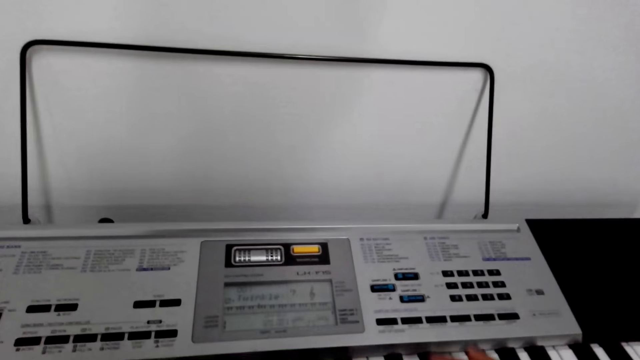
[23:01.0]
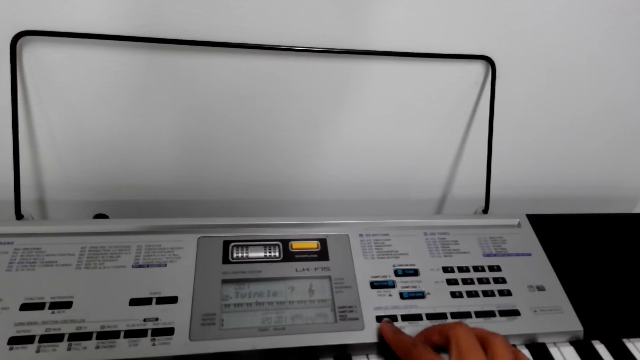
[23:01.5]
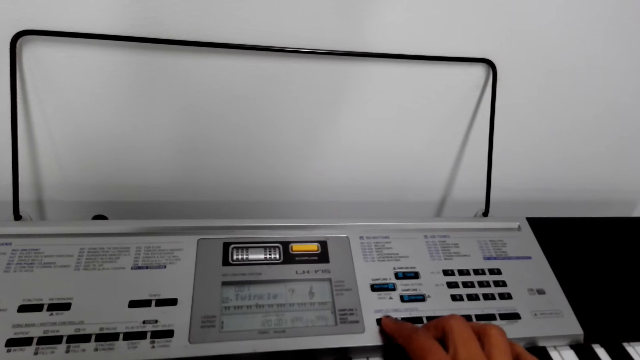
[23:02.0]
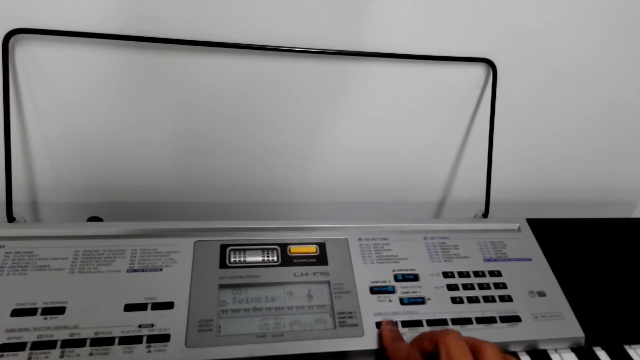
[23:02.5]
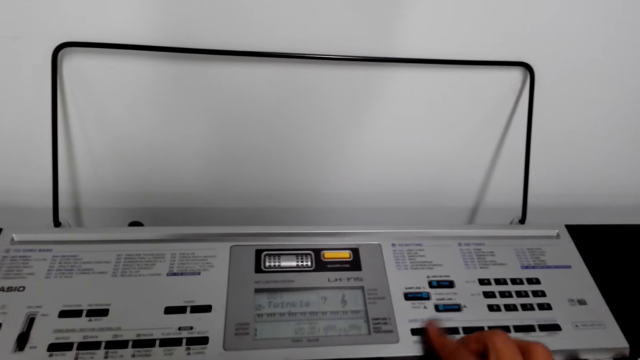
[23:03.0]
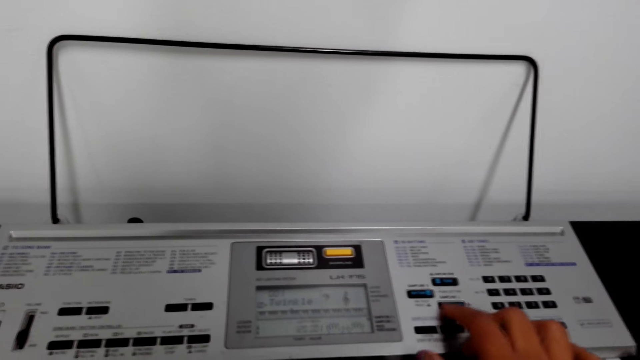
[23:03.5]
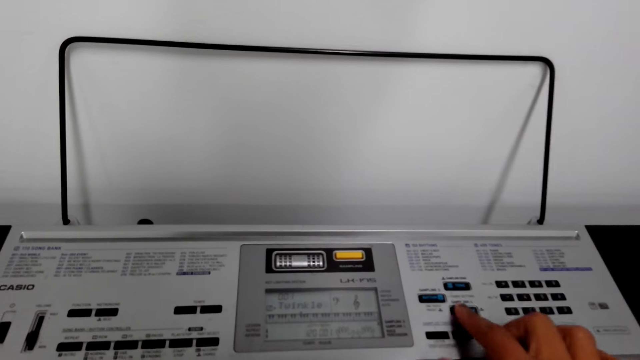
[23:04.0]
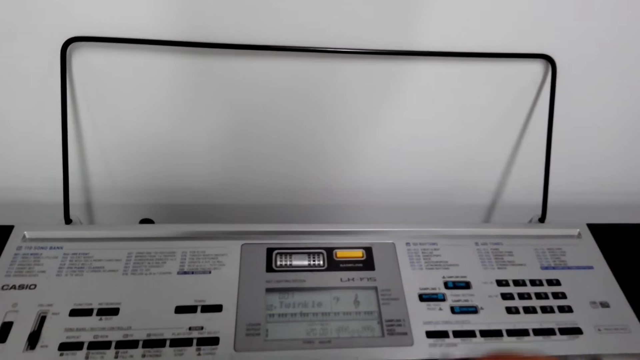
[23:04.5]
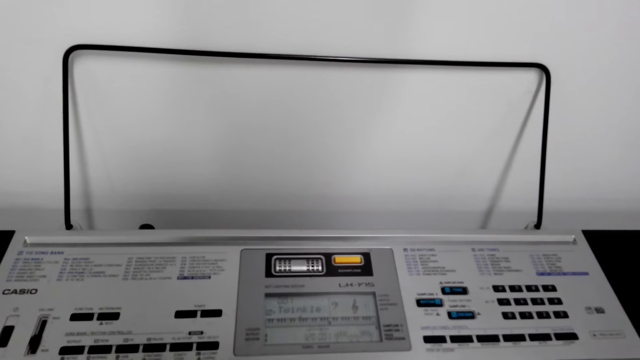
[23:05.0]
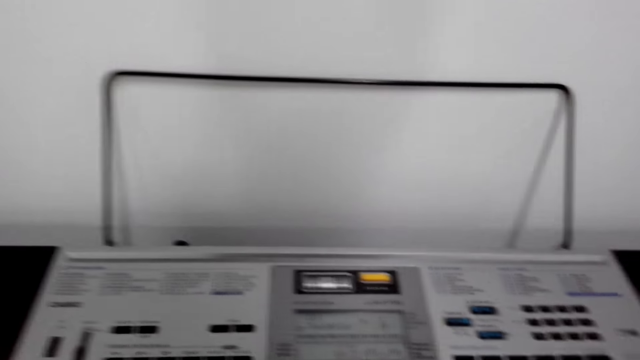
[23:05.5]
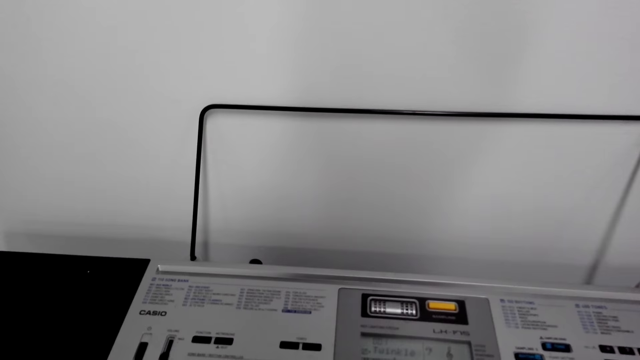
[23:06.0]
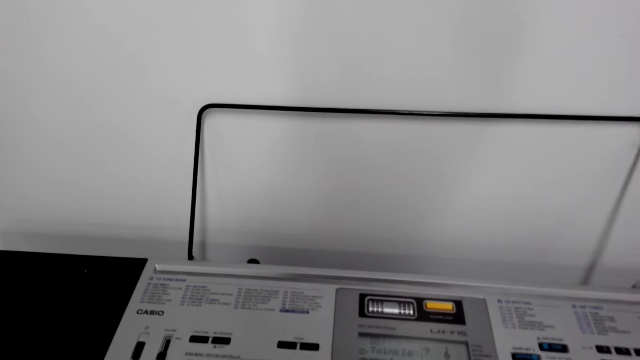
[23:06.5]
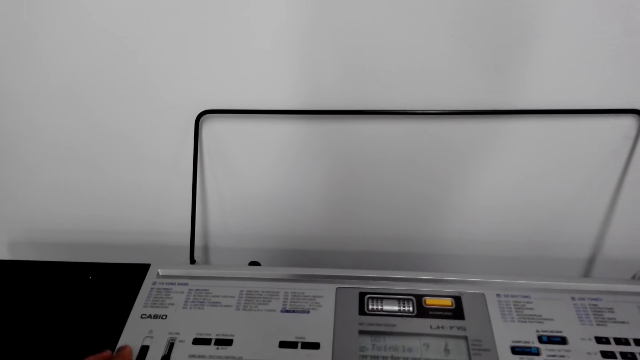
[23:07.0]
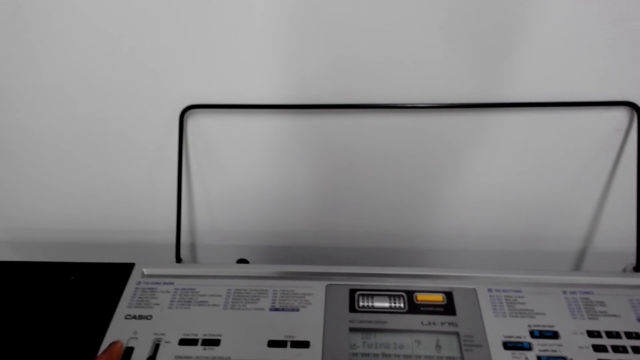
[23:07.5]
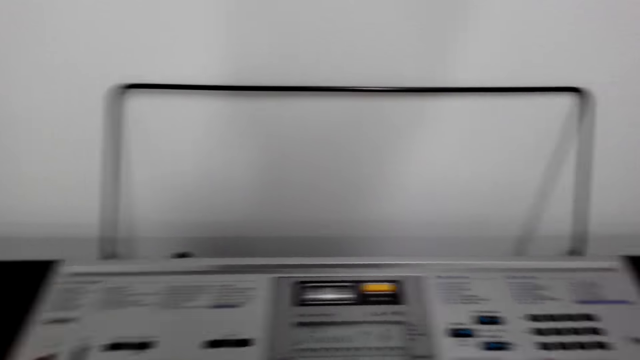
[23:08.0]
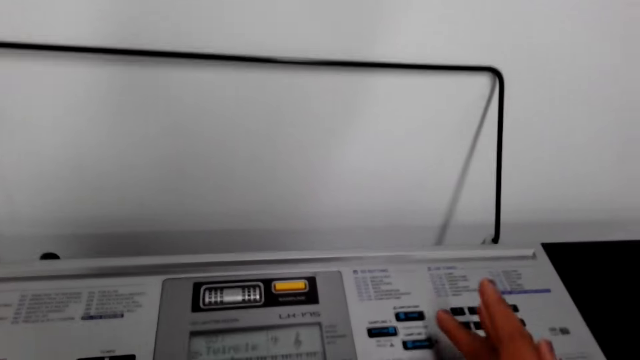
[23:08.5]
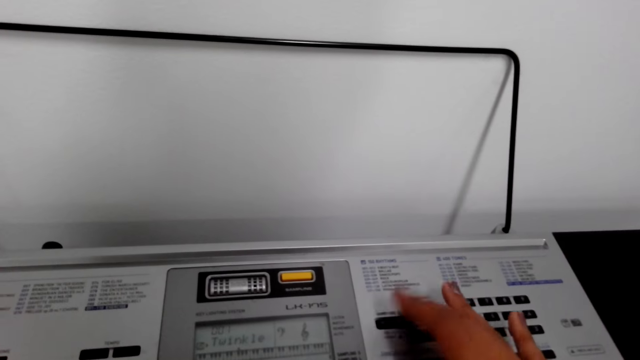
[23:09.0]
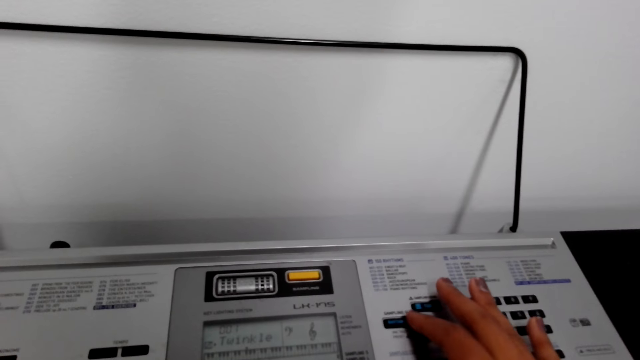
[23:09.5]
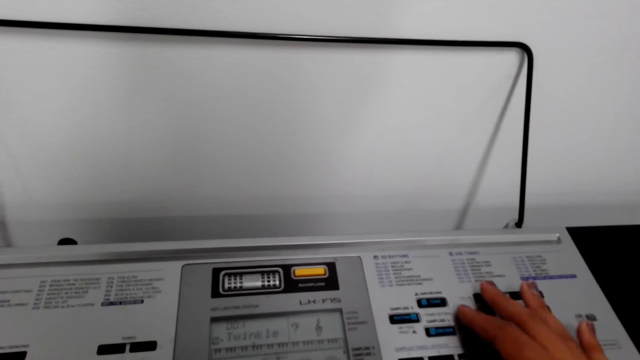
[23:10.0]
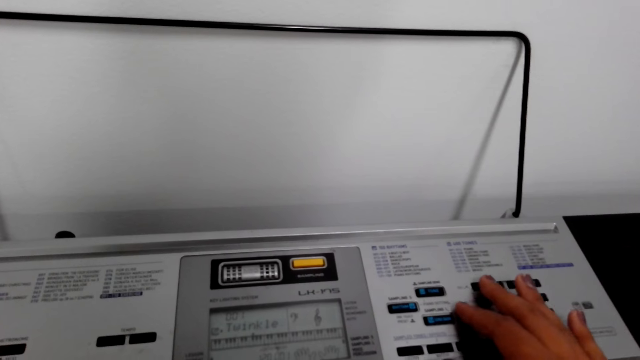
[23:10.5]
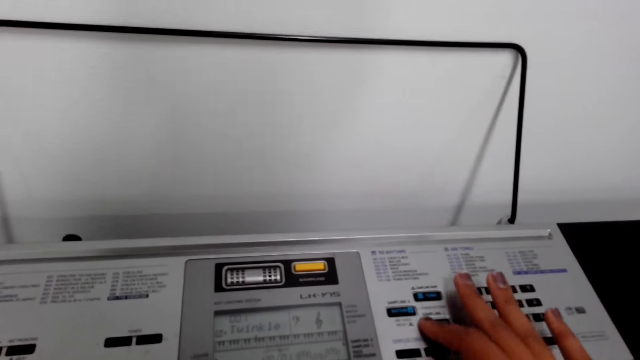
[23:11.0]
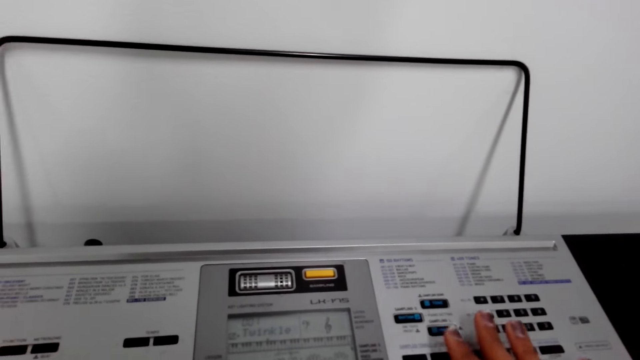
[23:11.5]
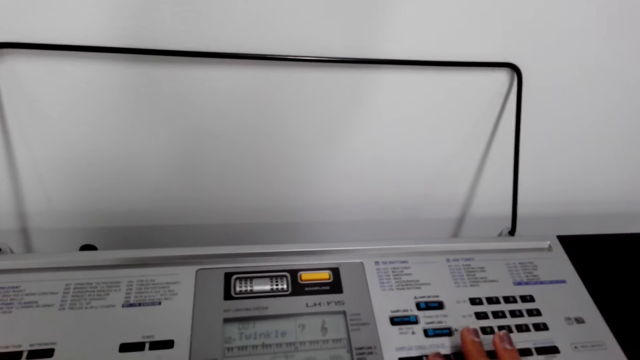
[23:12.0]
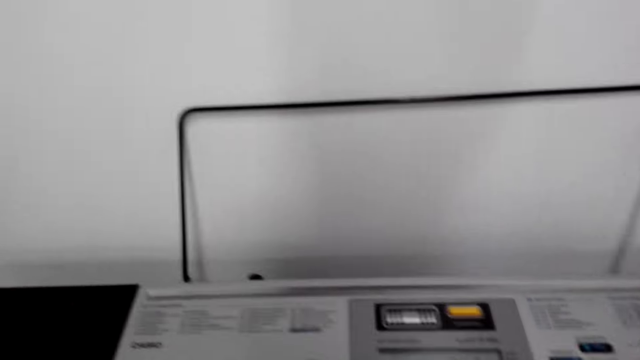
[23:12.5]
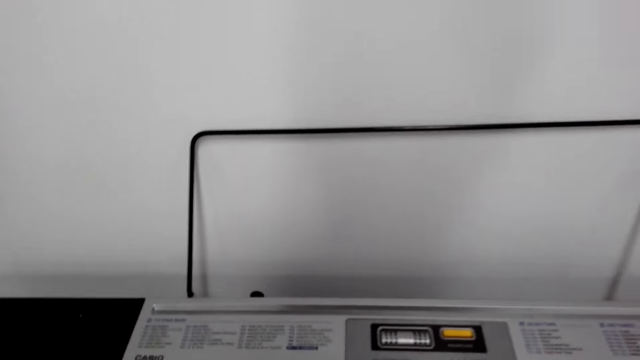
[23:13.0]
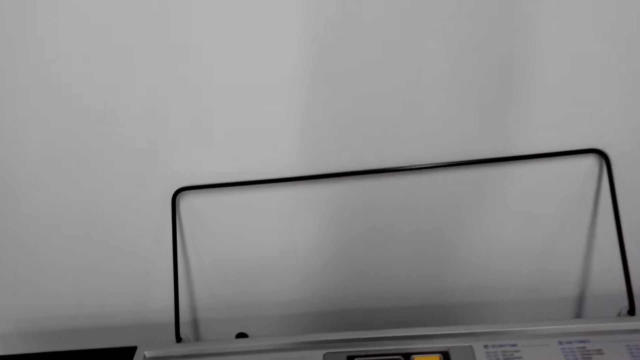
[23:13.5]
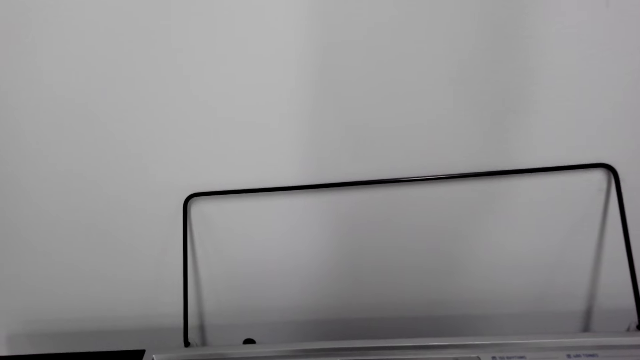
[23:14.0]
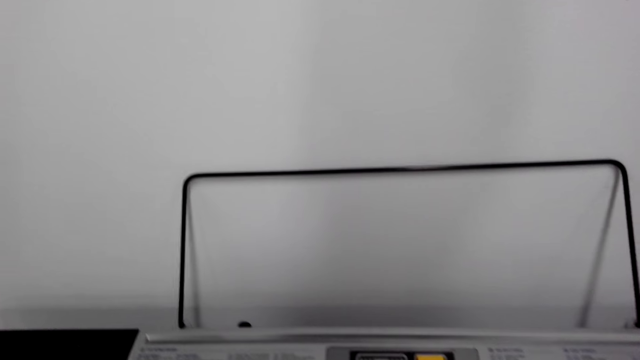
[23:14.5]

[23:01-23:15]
The camera wearer presses a button. They press another button. They play the piano. They look around the keyboard. They scroll a keyboard knob. They press a button. They press another button. They look around the keyboard.

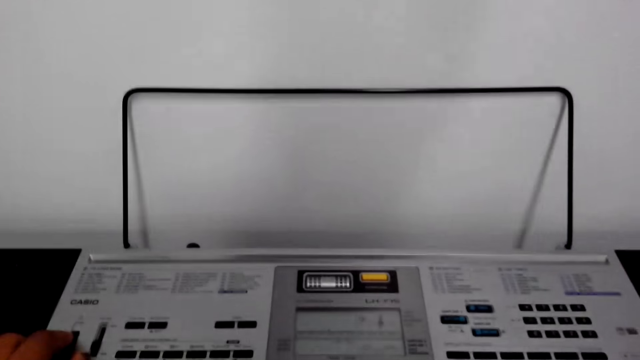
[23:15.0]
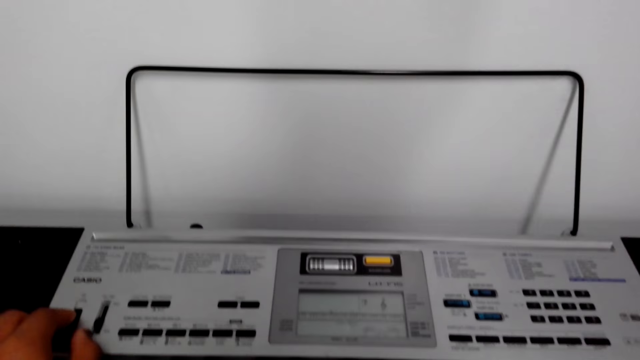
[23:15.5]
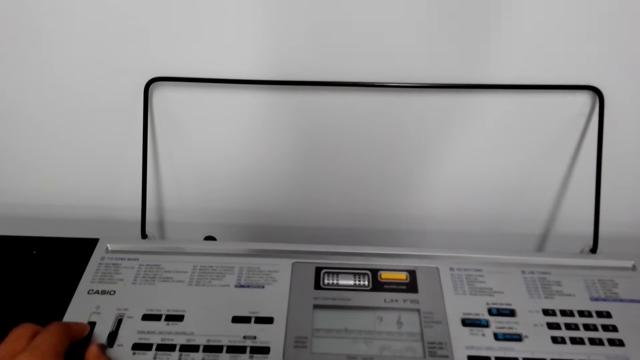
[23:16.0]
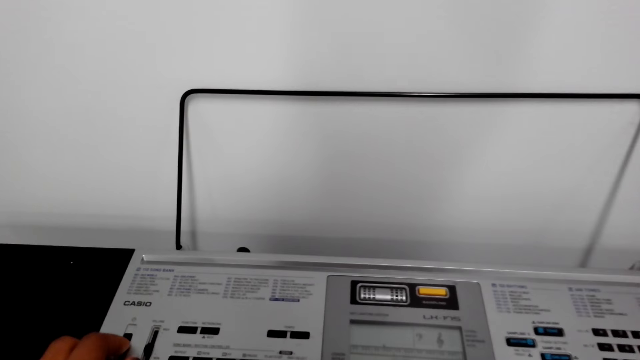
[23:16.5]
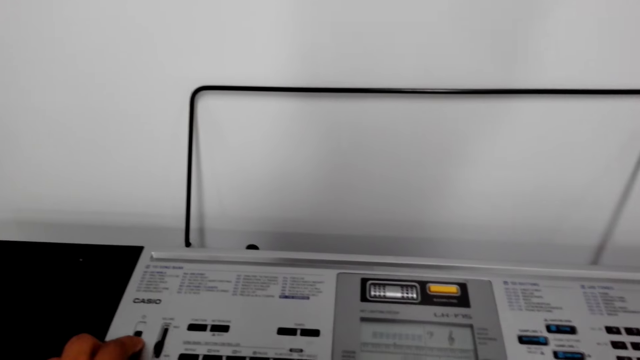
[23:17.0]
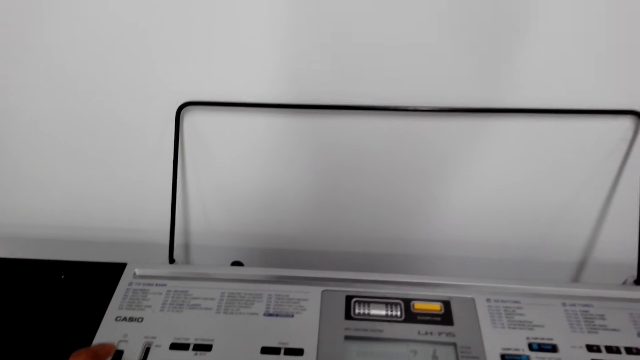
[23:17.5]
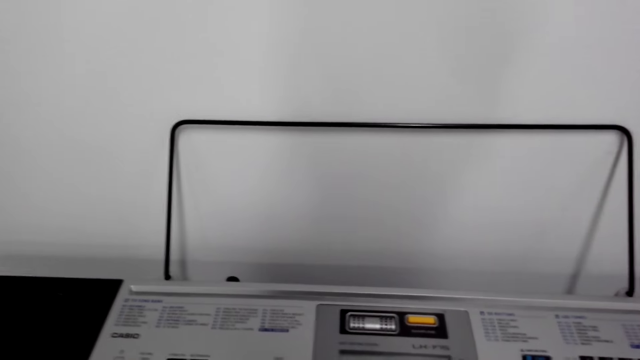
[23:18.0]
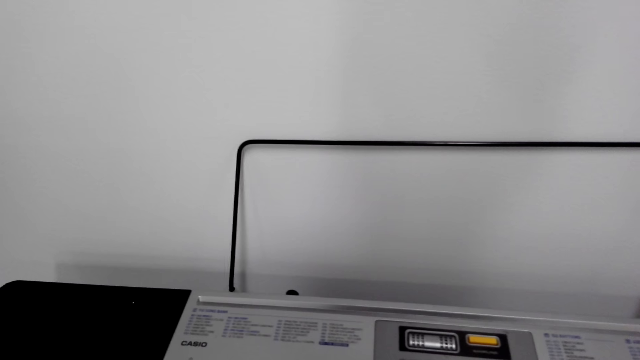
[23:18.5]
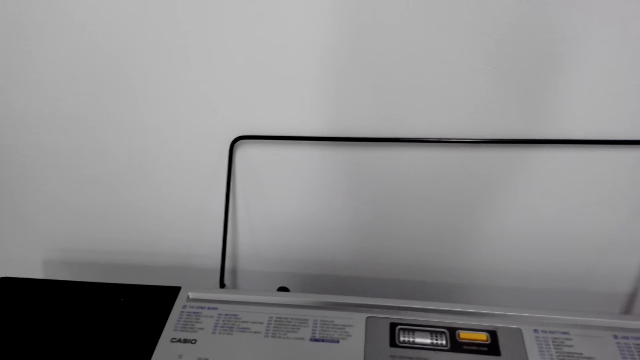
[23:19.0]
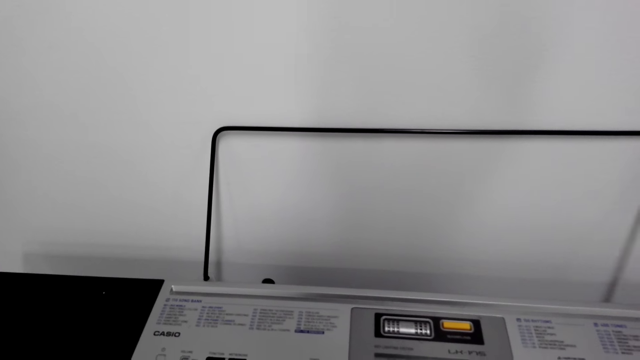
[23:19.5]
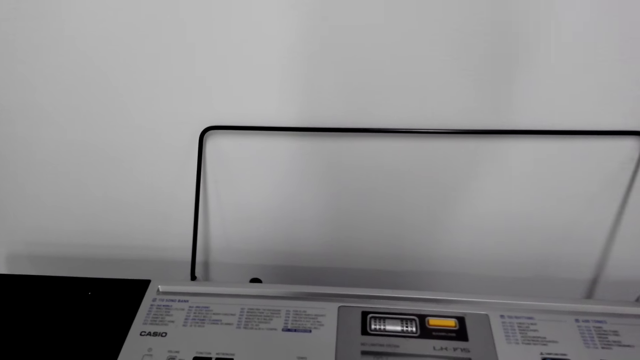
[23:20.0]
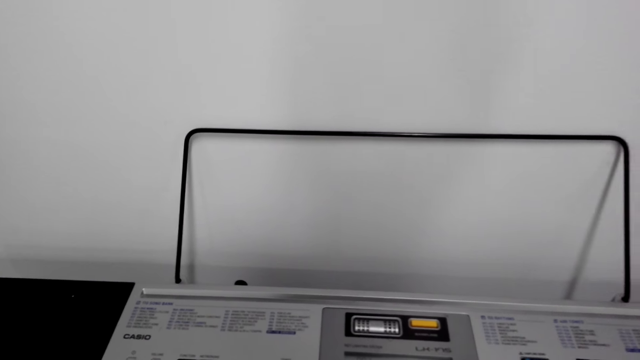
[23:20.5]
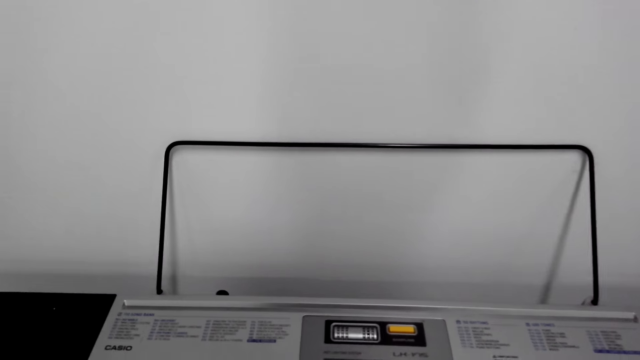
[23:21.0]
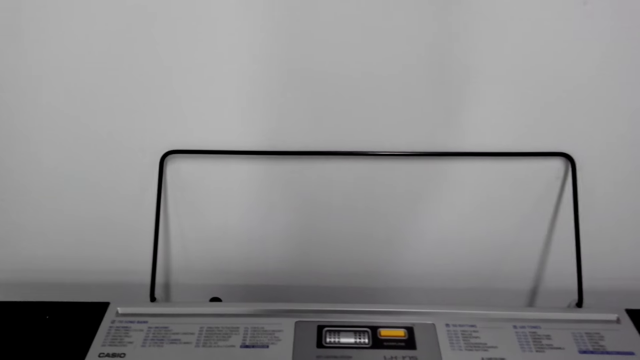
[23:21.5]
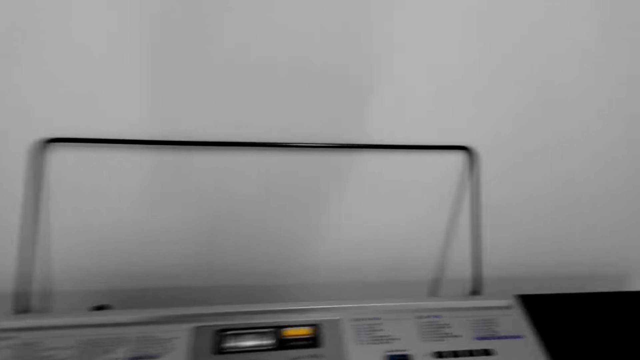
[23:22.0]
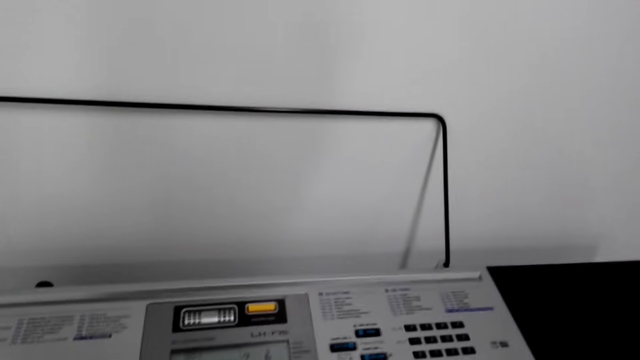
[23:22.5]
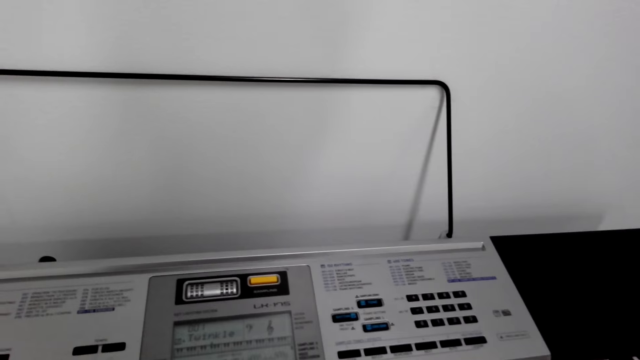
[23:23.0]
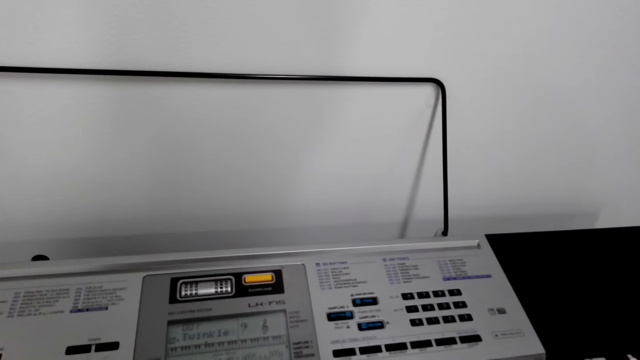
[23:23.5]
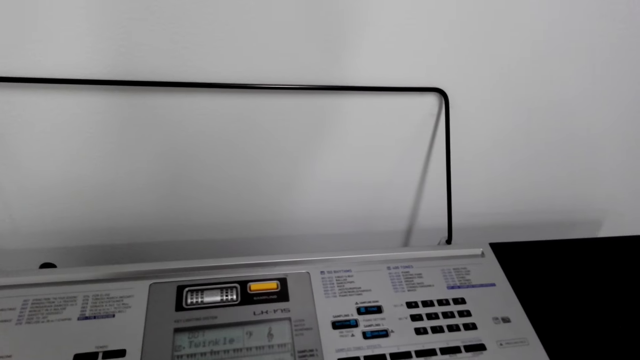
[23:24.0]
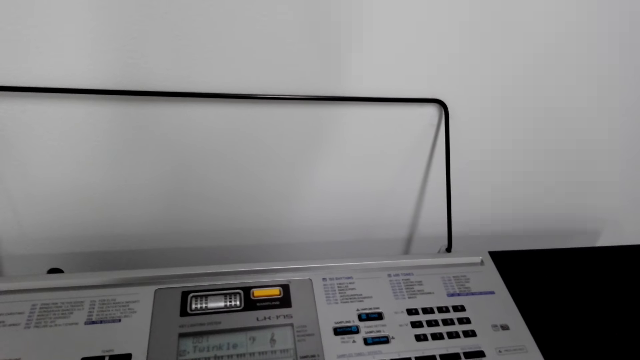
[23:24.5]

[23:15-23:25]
The camera wearer scrolls a keyboard knob. They play the keyboard. They look around the keyboard.
